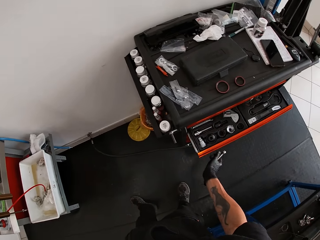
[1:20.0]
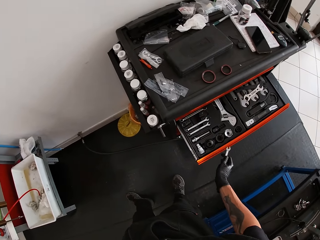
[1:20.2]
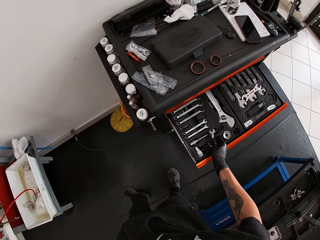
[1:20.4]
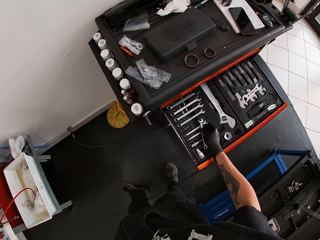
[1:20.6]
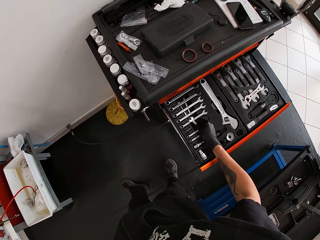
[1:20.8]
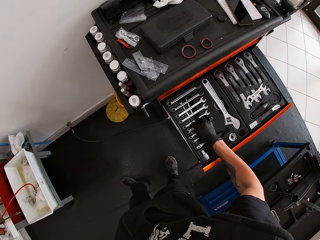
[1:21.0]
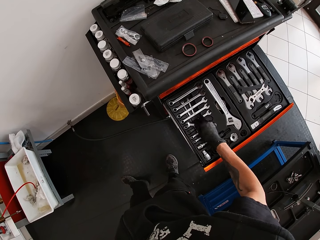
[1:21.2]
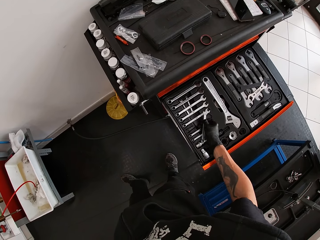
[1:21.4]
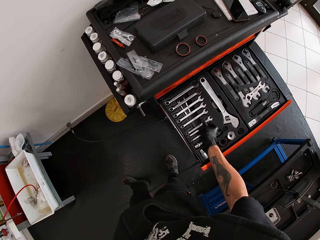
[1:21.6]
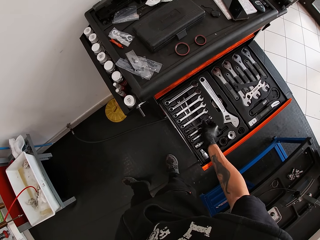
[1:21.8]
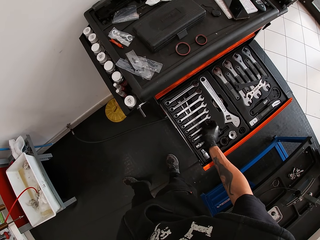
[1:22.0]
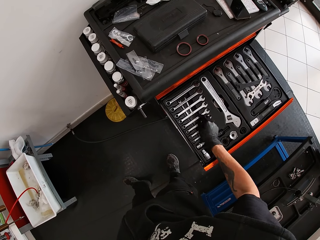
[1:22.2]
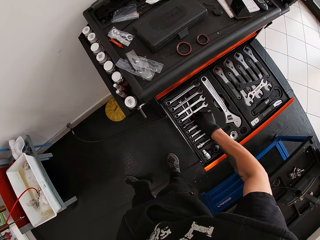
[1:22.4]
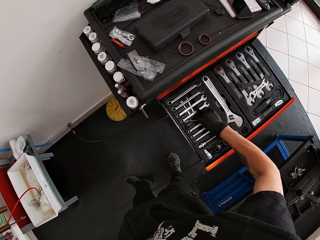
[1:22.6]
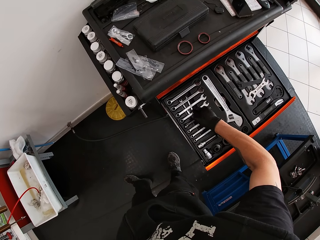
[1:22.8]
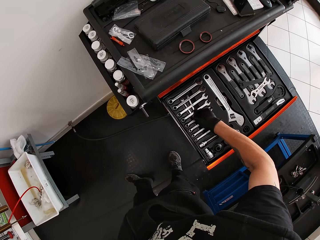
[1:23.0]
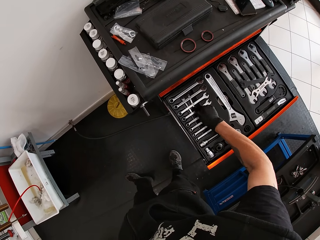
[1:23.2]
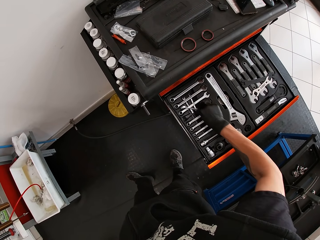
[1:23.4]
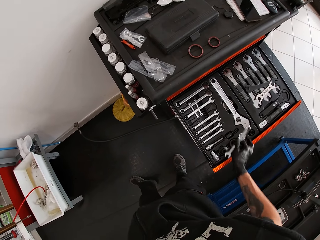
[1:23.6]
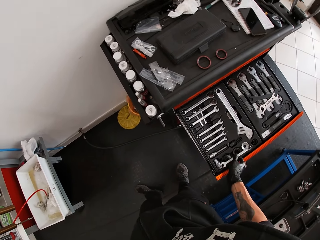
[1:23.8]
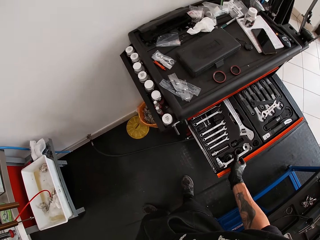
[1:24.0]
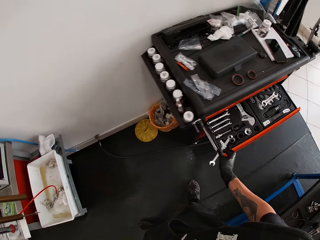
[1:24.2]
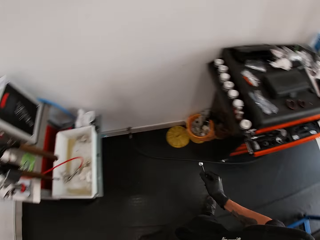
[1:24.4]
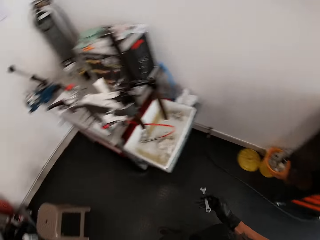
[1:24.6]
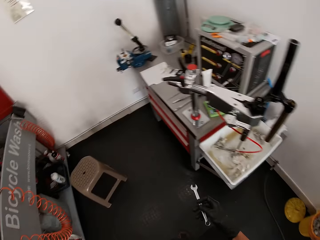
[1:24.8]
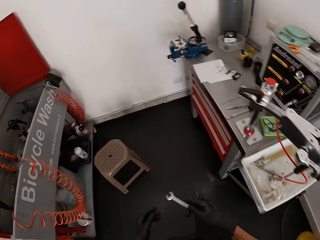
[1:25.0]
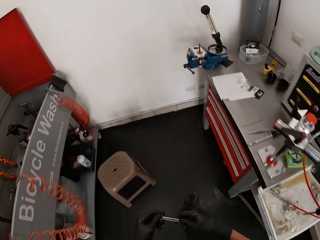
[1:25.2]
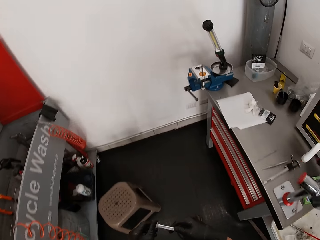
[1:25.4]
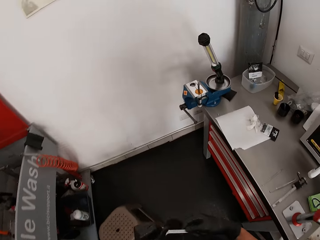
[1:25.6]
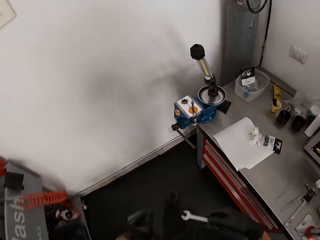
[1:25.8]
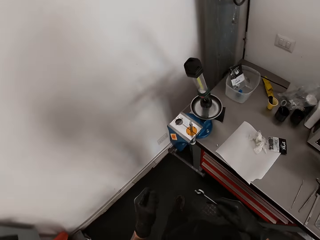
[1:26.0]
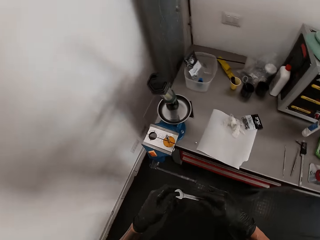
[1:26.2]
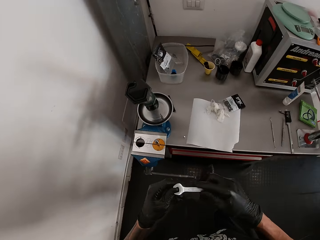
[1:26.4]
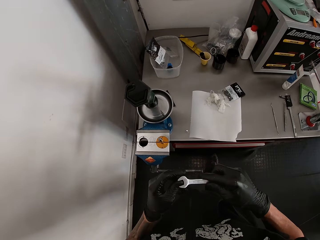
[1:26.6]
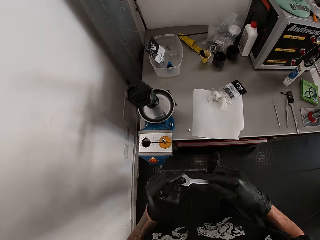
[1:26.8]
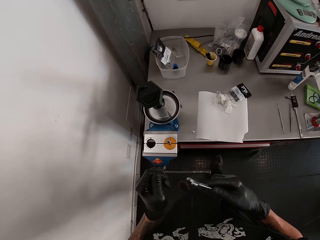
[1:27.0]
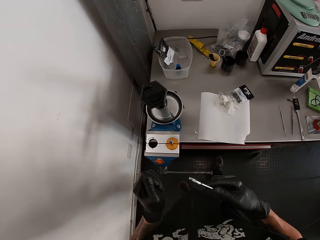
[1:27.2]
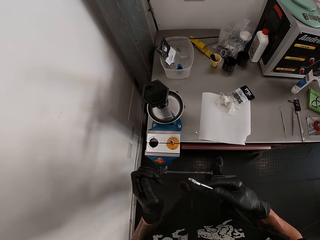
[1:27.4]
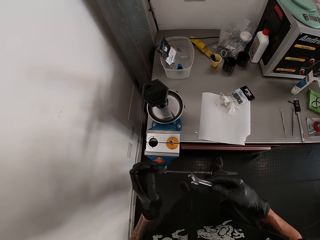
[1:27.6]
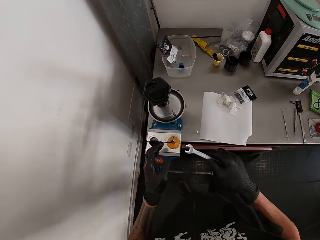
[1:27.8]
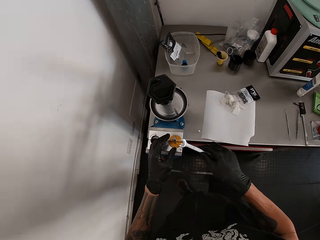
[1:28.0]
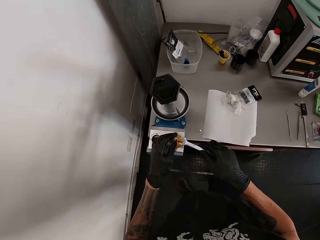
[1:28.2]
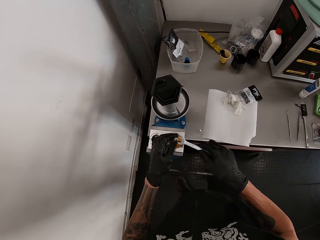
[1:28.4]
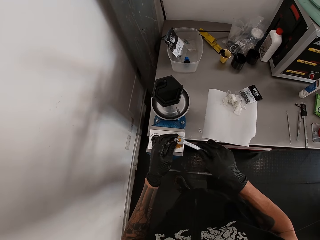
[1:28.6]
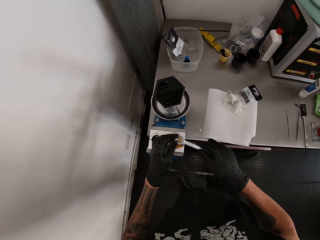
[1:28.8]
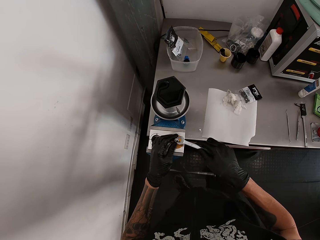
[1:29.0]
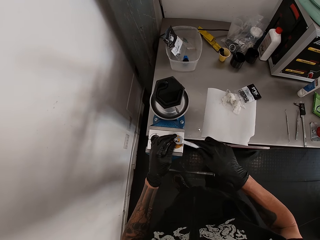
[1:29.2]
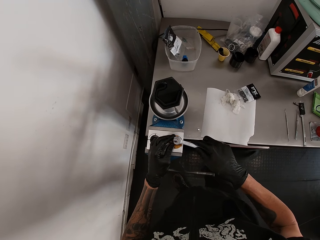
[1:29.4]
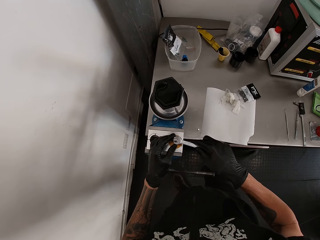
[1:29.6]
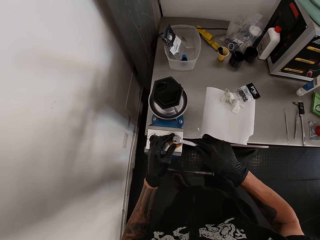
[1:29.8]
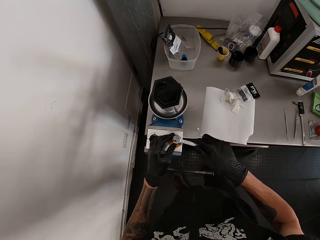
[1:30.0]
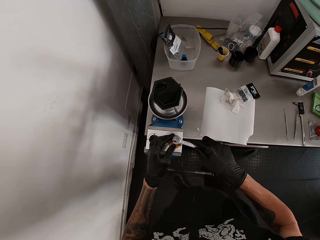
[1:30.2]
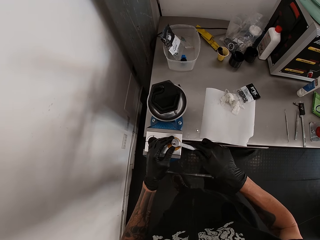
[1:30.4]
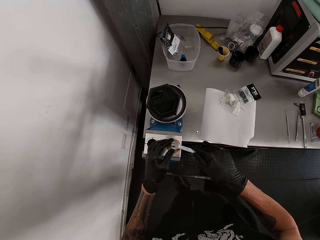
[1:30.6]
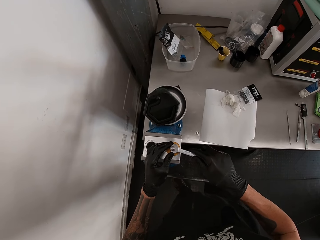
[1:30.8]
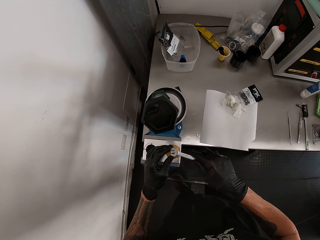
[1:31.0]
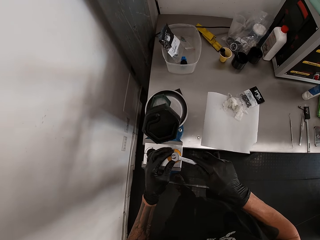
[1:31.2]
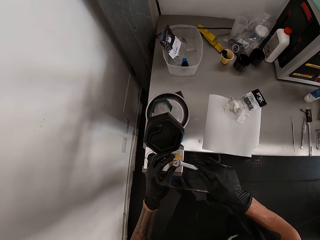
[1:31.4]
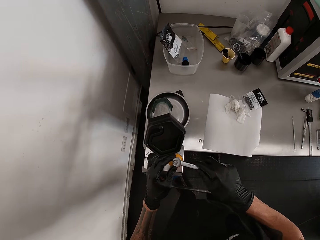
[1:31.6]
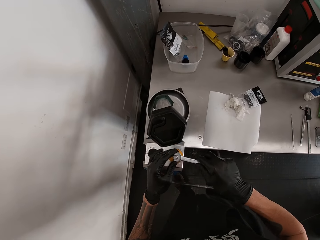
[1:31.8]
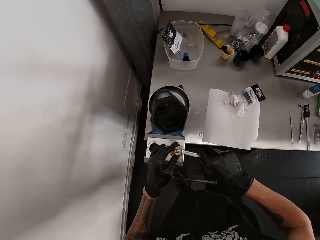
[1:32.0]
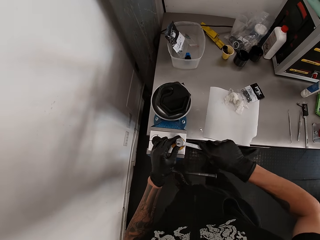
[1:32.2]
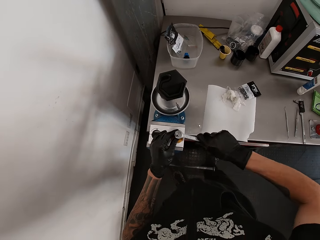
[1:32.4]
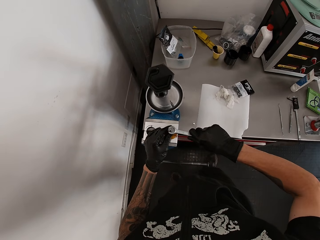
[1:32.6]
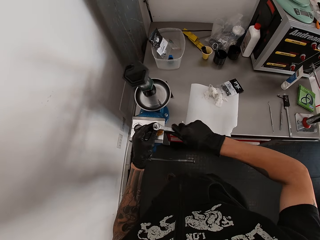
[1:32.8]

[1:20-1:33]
The camera wearer opens the tool cabinet drawer with his right hand. He drops the spanner in his right hand in the drawer. He picks up a spanner from the drawer with his right hand. He drops the spanner in his right hand in the drawer. He picks up a spanner from the drawer with his right hand. He closes the tool cabinet drawer with his right hand. He moves around. He touches the spanner in his right hand with his left hand. He holds the shock absorber on the bench vice with his left hand. He loosens the weighing machine. He uses the spanner in his right hand on the shock absorber in the bench vice.

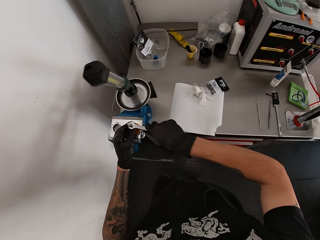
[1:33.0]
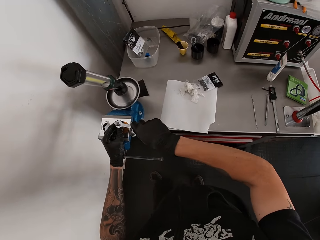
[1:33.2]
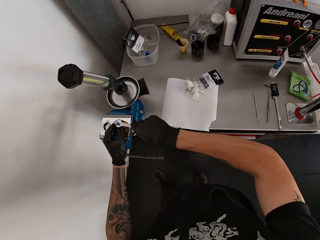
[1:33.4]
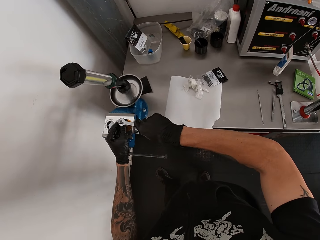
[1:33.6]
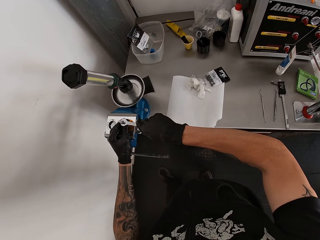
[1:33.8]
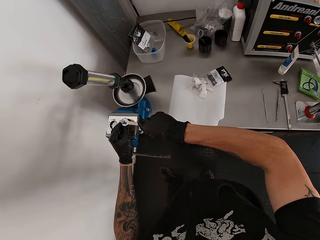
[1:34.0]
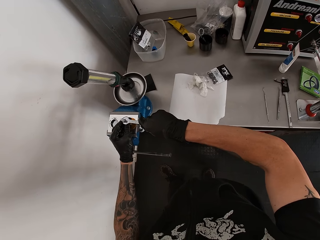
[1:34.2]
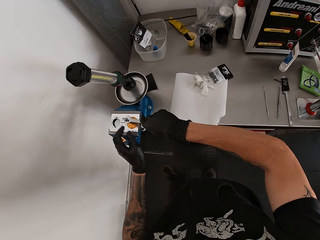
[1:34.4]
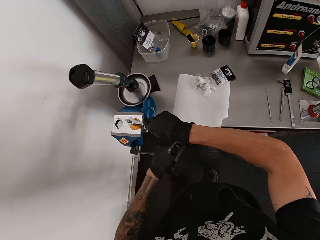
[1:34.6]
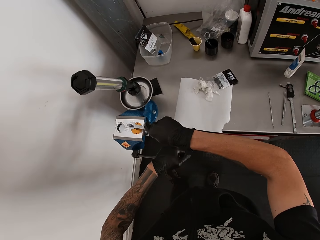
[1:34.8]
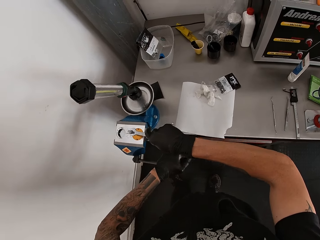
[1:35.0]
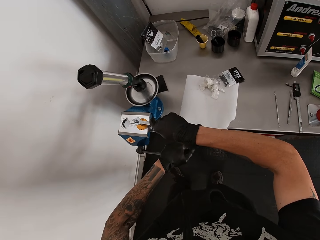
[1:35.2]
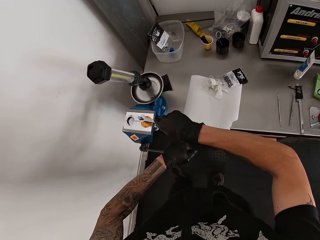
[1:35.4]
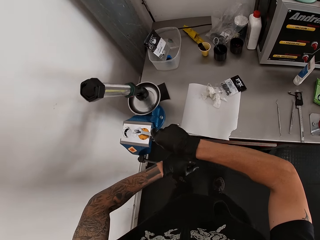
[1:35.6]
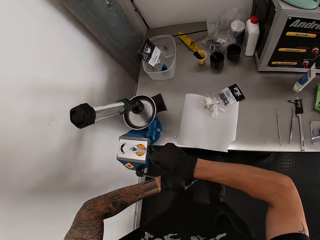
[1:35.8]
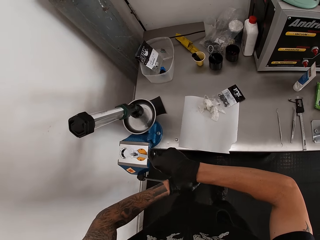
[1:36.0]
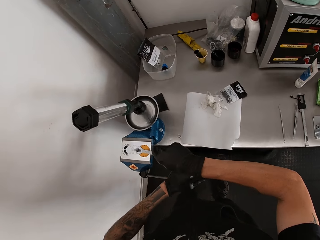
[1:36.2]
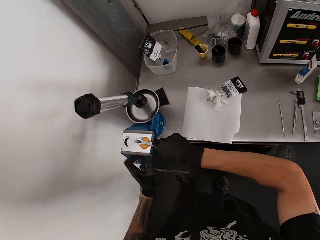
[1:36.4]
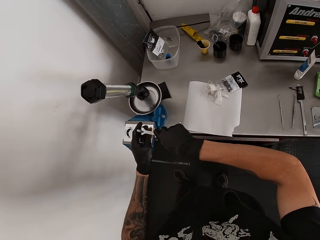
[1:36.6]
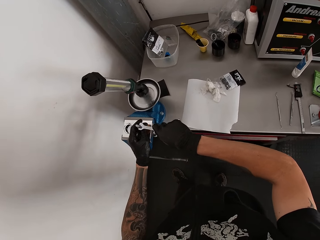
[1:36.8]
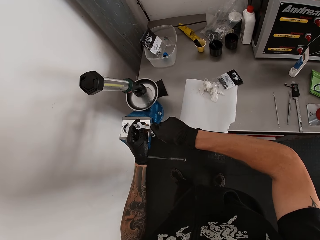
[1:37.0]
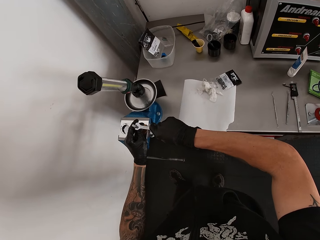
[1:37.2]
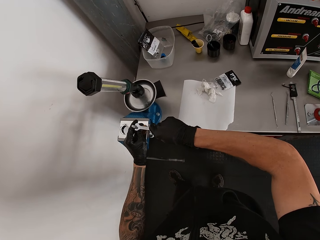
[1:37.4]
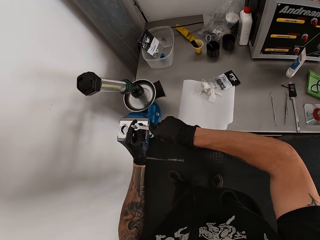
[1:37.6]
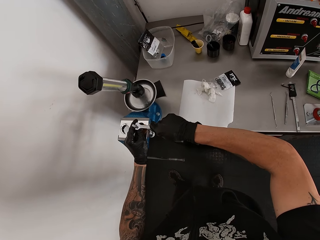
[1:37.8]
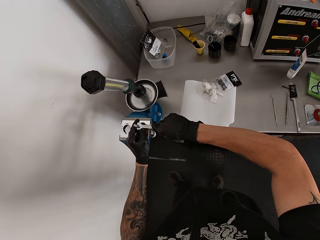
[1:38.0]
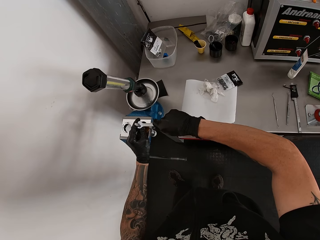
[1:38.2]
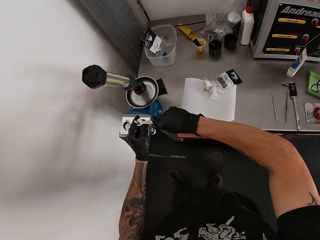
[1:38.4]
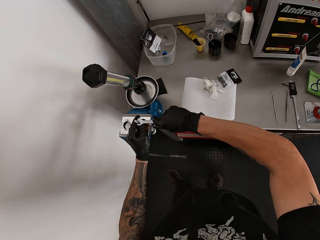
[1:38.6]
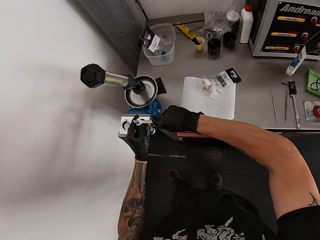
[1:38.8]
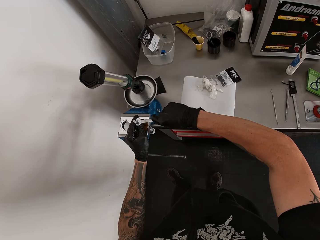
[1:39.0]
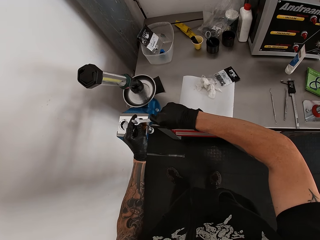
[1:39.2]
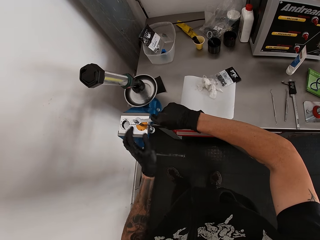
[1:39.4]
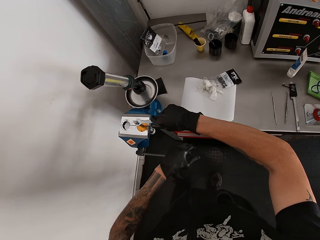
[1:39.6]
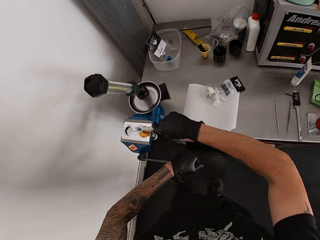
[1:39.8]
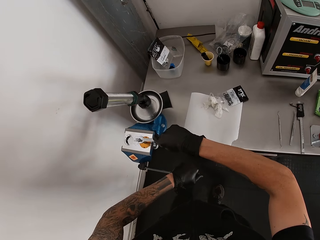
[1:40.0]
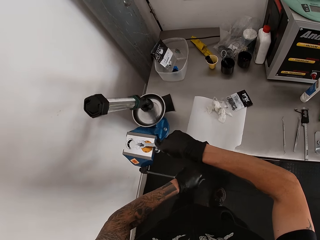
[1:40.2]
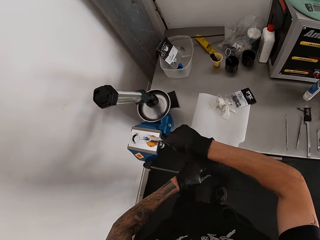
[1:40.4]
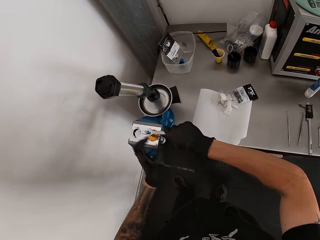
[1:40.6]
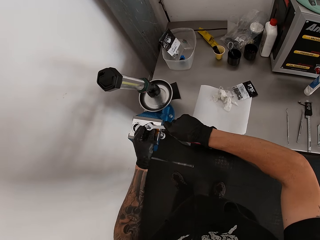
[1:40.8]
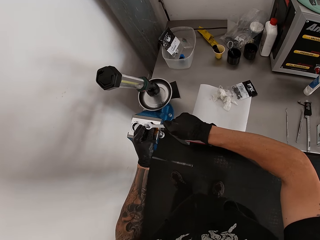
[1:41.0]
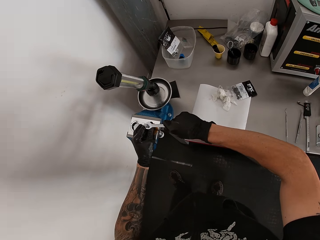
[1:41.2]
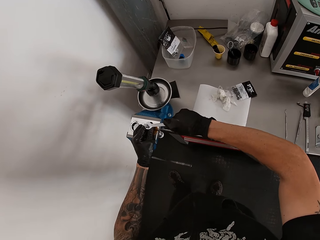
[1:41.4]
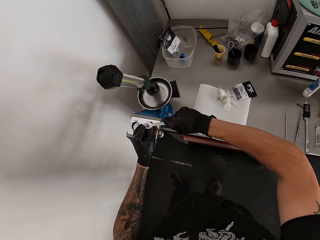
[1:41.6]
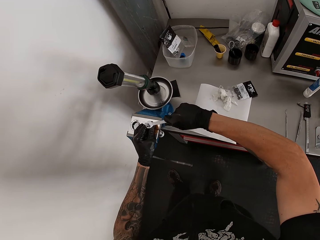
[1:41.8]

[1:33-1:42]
The camera wearer tightens the bench vice with his left hand. He holds the shock absorber on the bench vice with his left hand. He tightens the bench vice with his left hand. He holds the shock absorber on the bench vice with his left hand.
